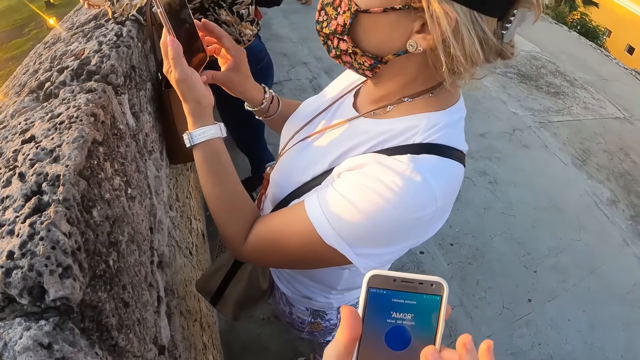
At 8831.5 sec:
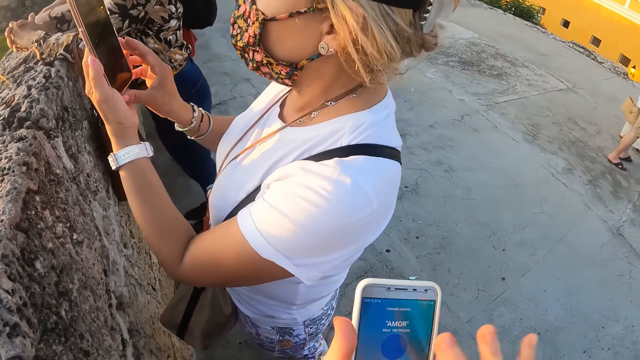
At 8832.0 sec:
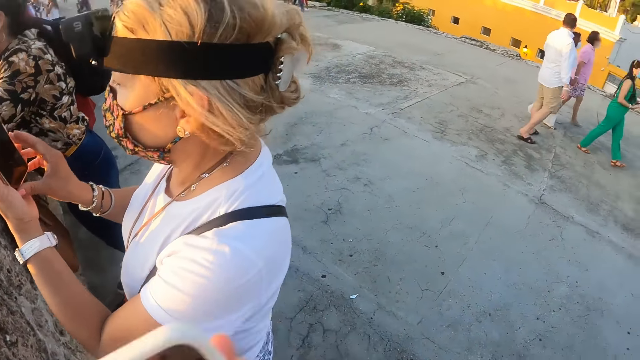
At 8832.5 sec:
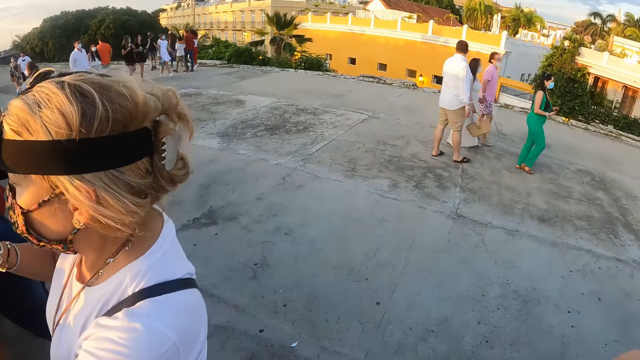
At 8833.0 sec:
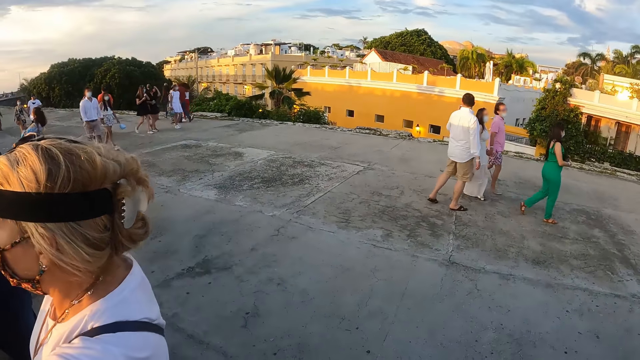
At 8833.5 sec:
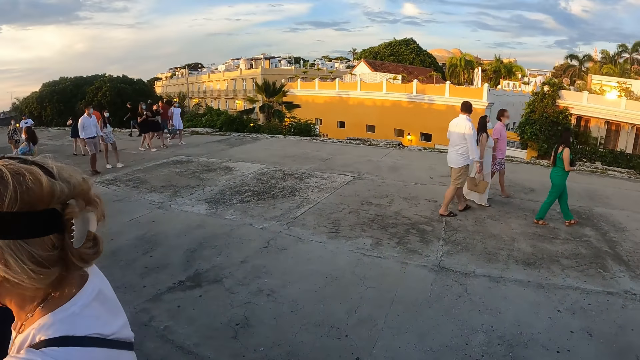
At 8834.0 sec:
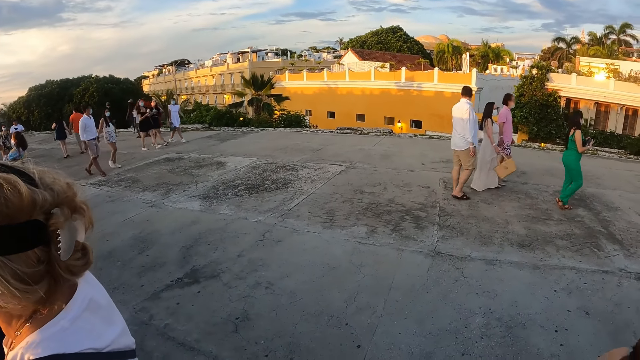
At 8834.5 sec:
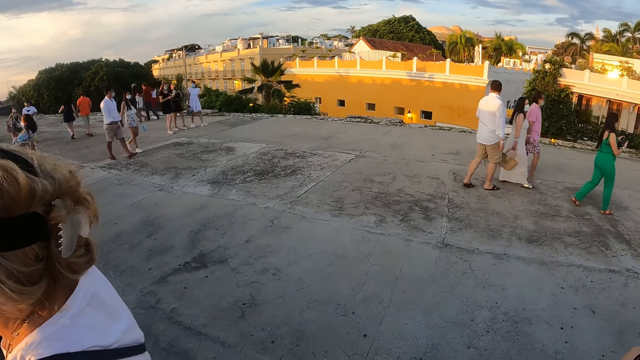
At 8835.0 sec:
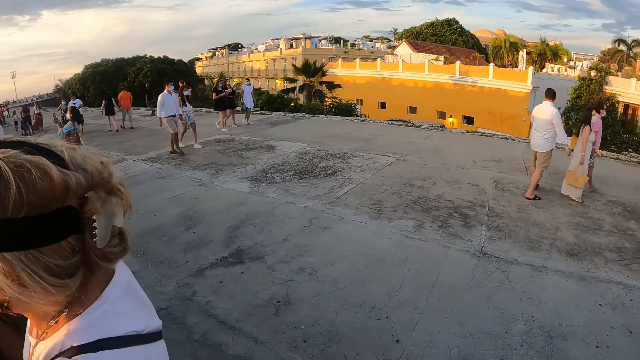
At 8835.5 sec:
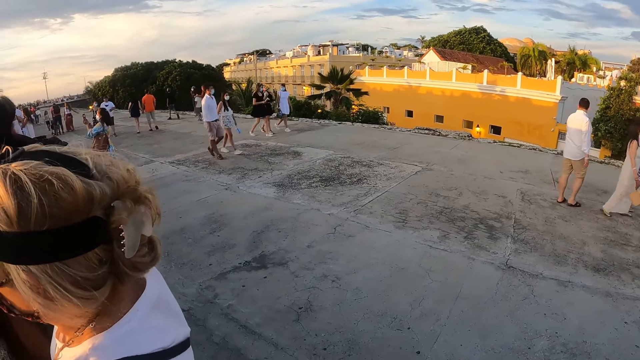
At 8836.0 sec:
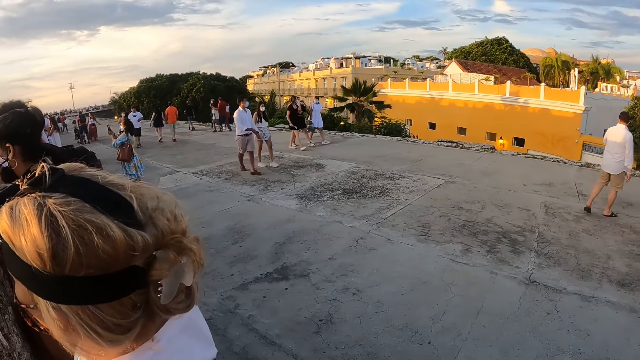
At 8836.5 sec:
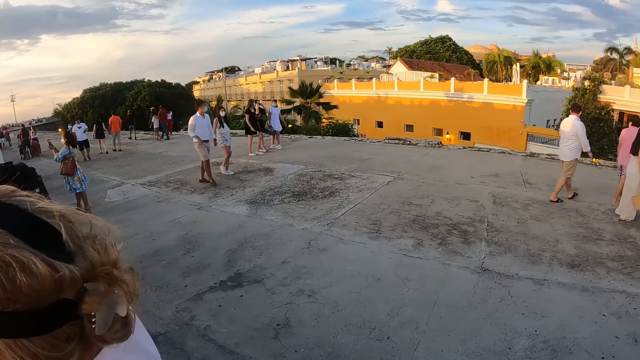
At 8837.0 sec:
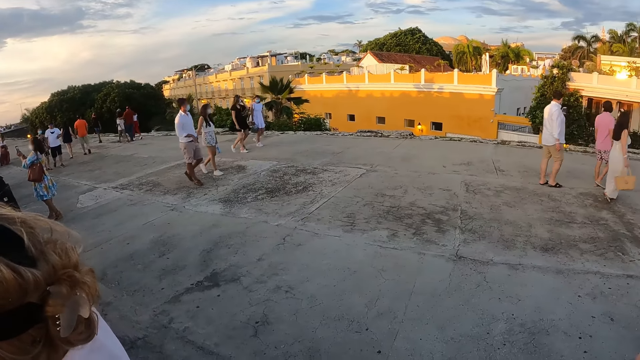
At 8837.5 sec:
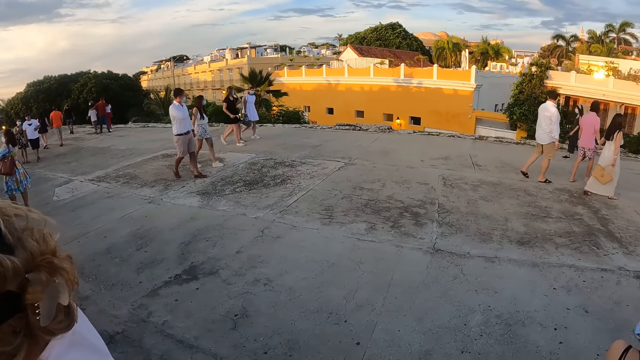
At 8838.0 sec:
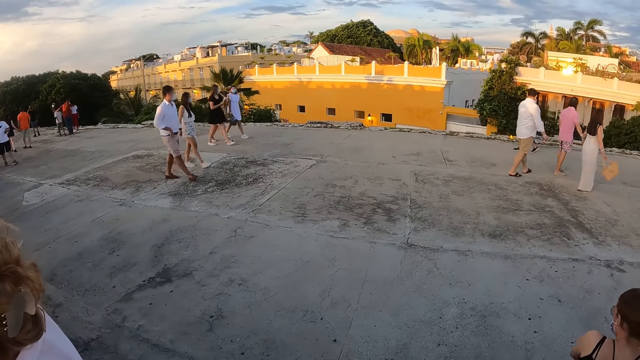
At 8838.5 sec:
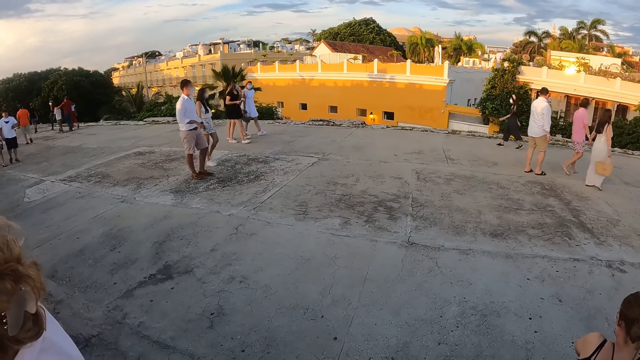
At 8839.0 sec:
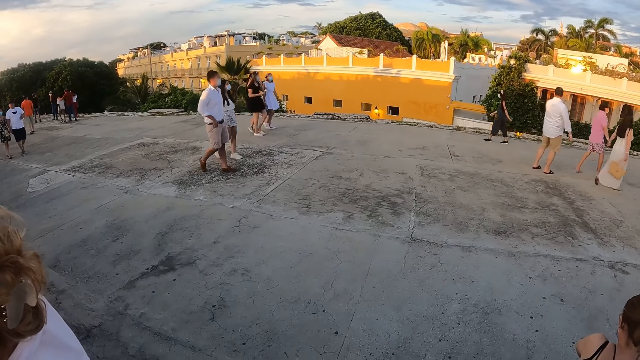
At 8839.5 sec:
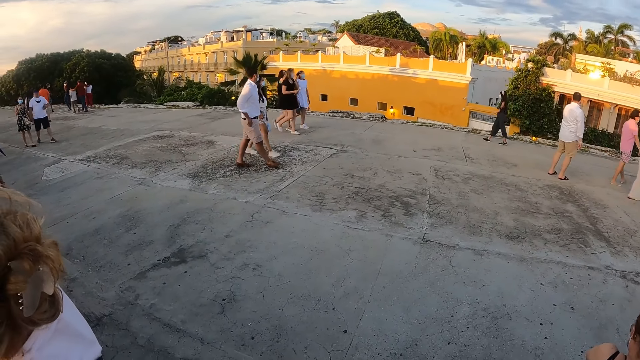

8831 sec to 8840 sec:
The camera wearer looks around the fields.

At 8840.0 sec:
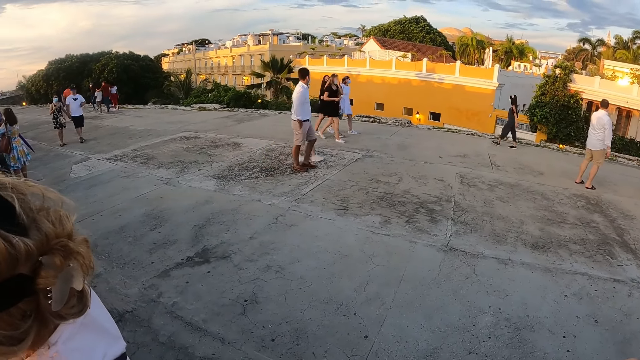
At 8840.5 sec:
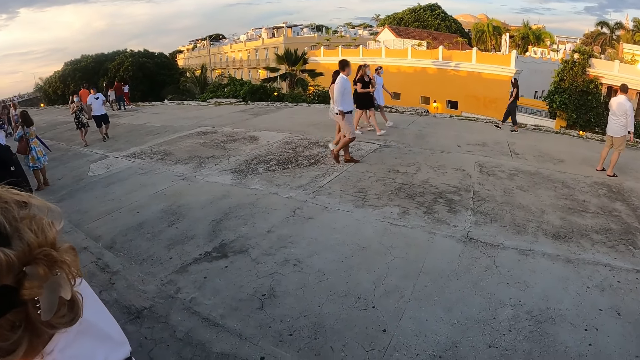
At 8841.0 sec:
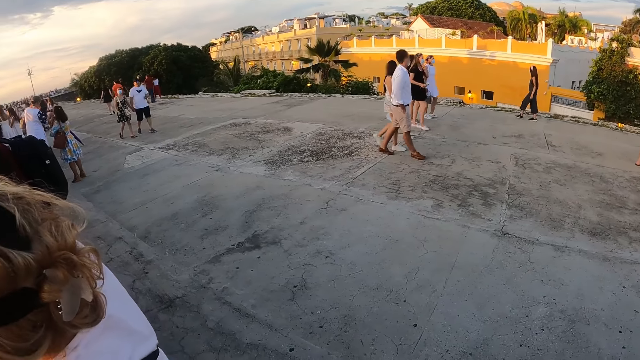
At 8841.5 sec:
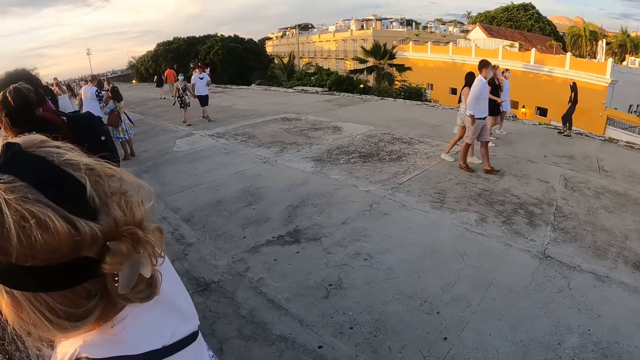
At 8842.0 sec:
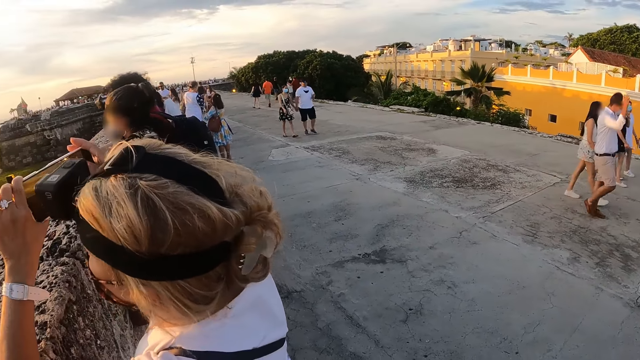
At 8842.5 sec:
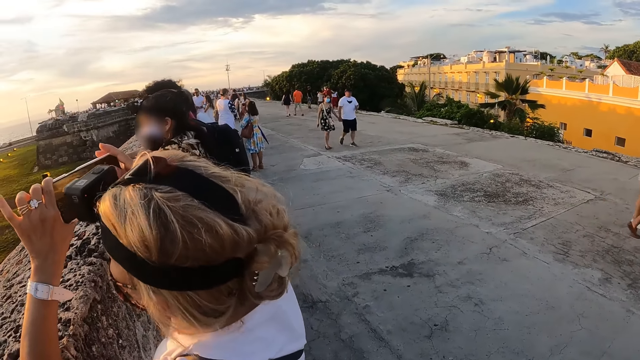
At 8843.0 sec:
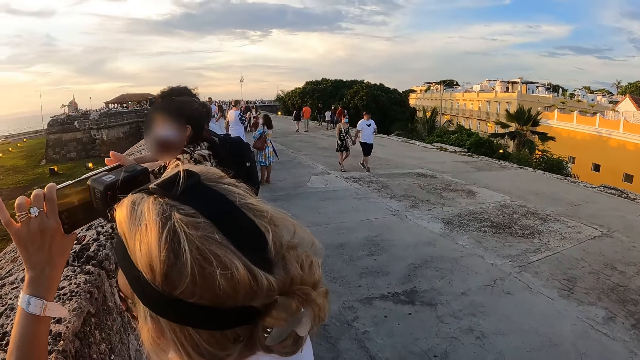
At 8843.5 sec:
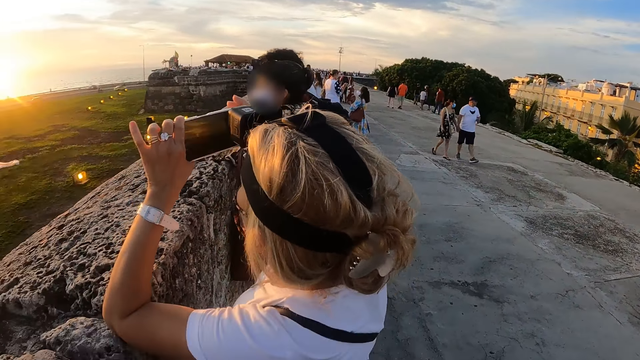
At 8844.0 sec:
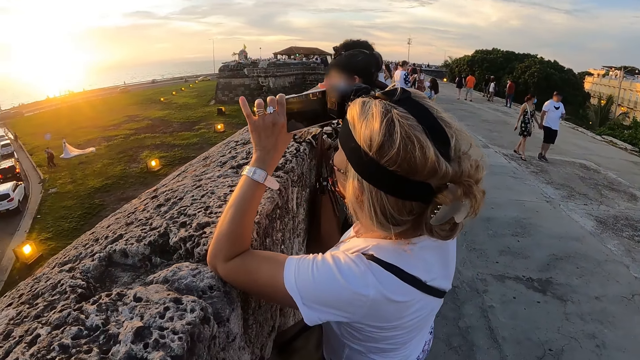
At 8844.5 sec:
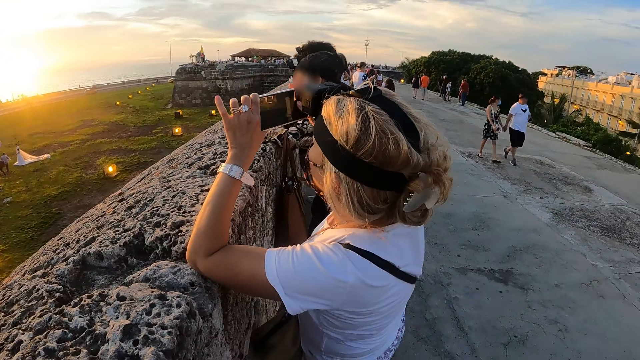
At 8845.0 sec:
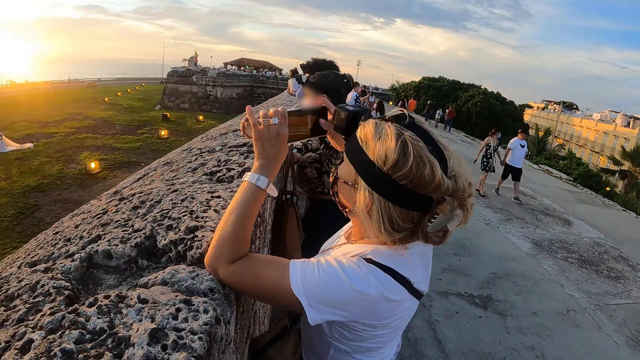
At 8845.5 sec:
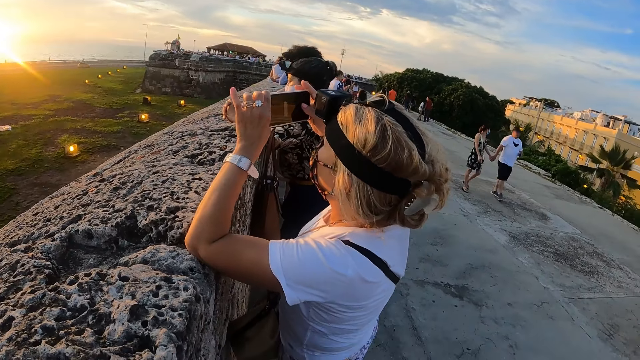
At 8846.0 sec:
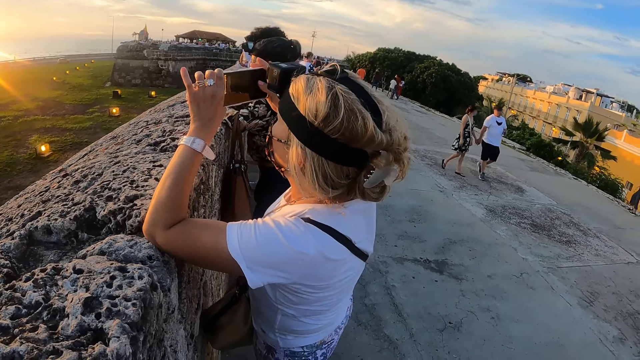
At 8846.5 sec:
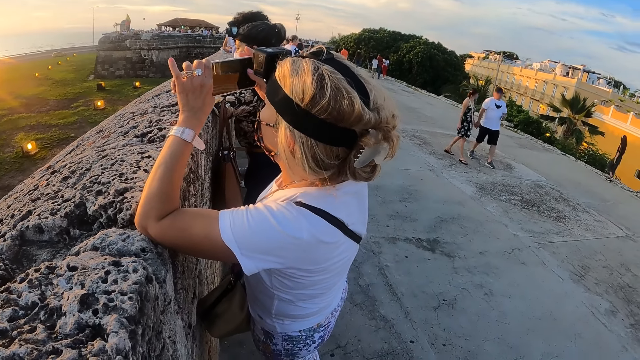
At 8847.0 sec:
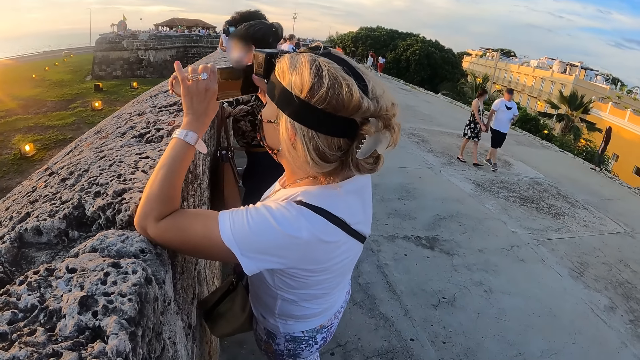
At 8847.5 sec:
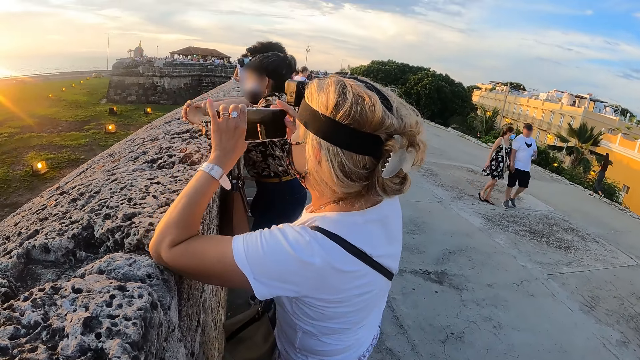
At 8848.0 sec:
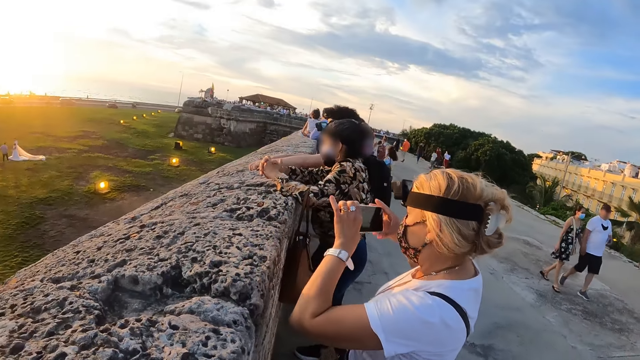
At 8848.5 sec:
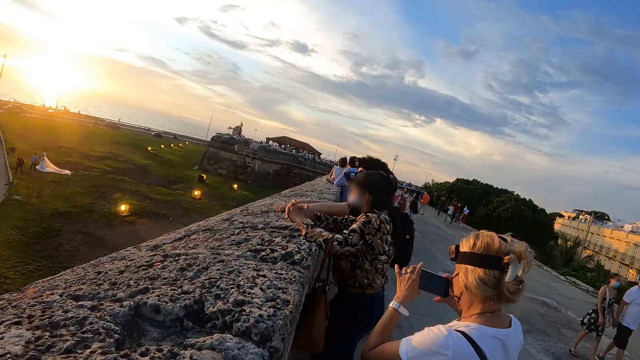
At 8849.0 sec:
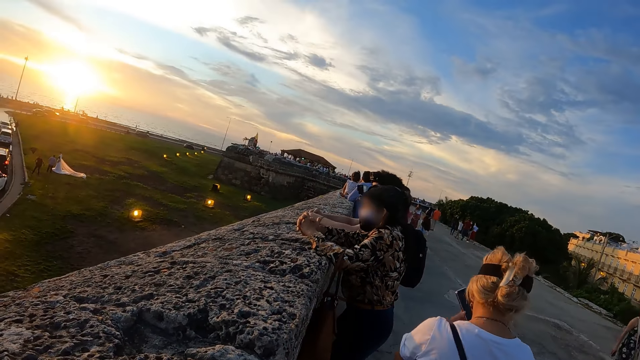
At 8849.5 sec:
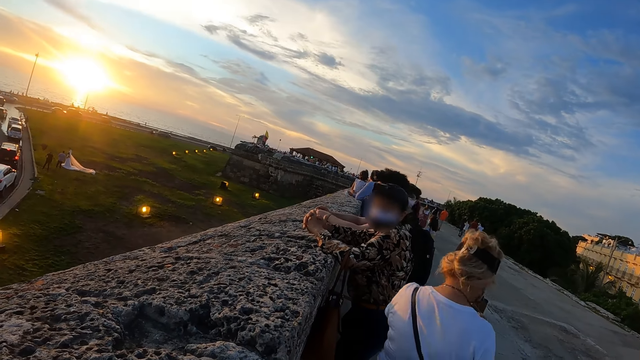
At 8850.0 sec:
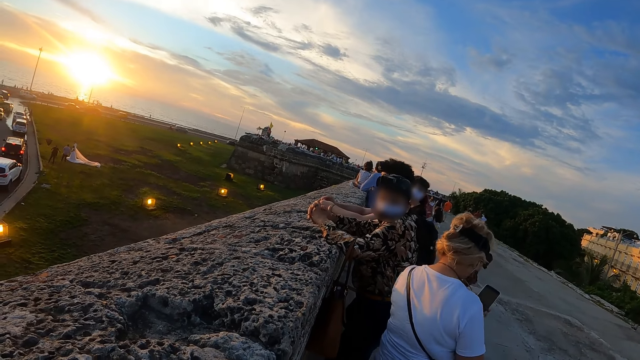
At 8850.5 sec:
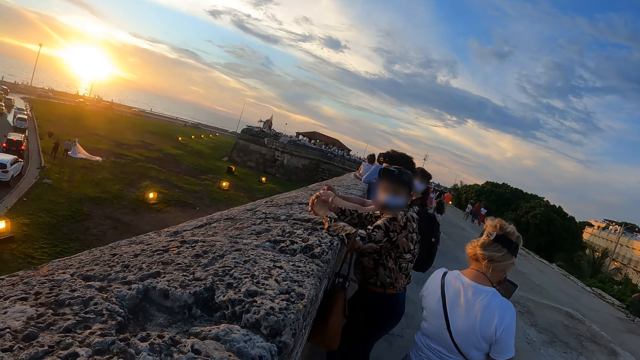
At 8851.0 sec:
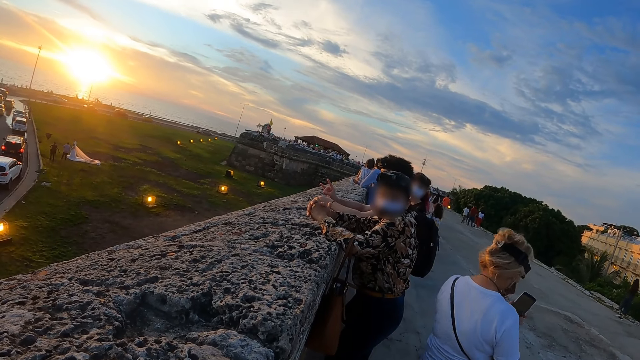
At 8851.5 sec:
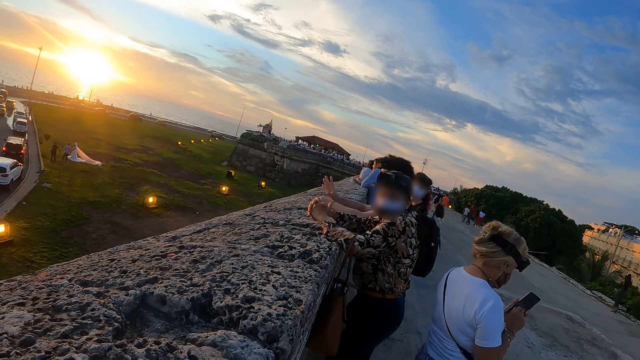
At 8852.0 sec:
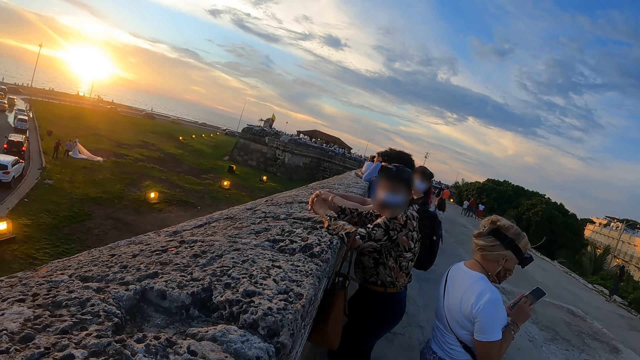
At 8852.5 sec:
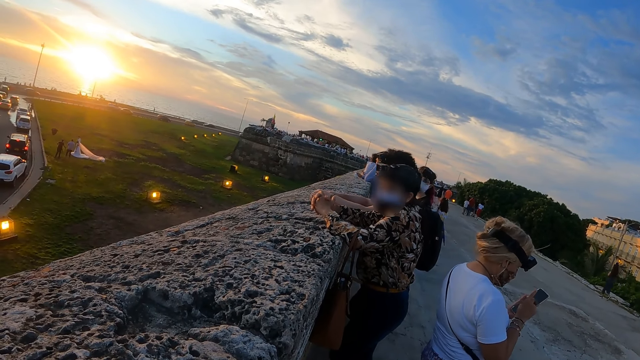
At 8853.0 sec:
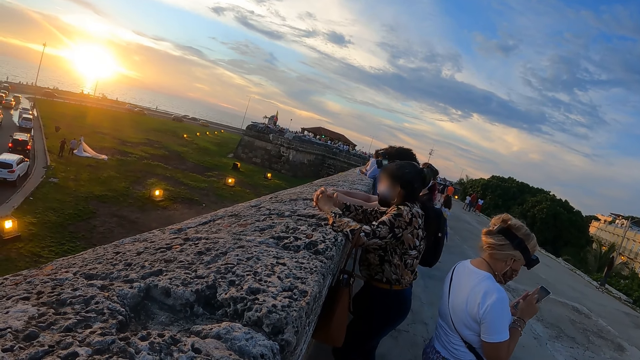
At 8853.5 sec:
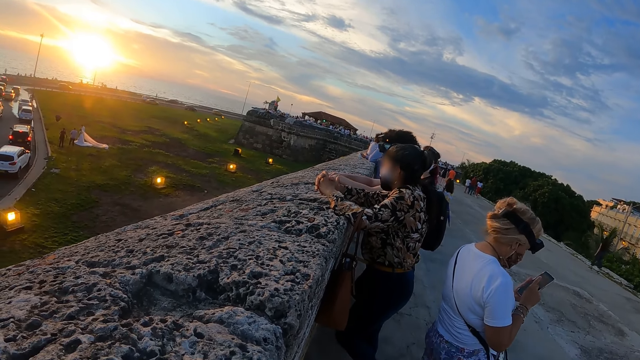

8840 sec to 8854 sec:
A person takes a picture of the sunset. The camera wearer looks around.
